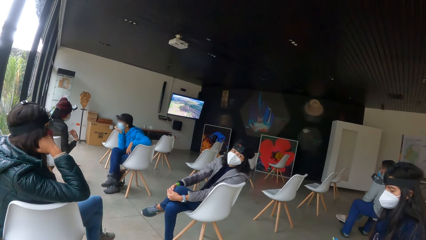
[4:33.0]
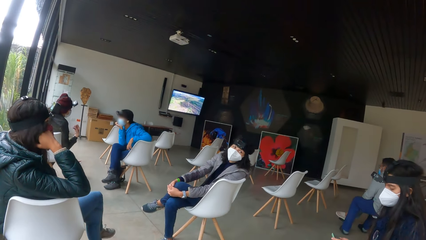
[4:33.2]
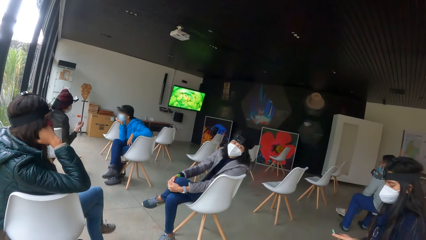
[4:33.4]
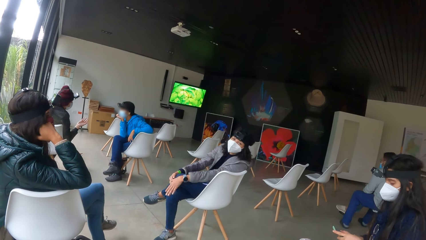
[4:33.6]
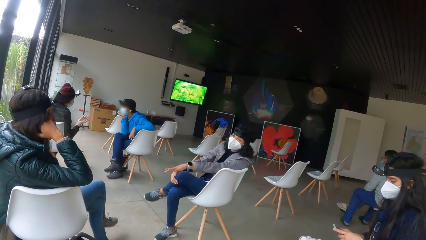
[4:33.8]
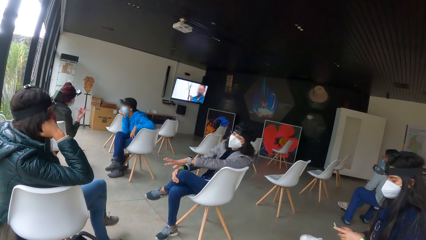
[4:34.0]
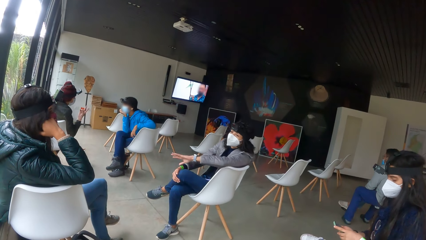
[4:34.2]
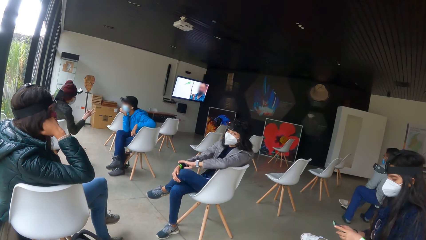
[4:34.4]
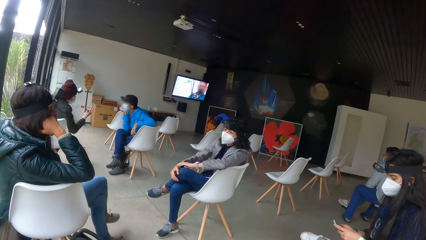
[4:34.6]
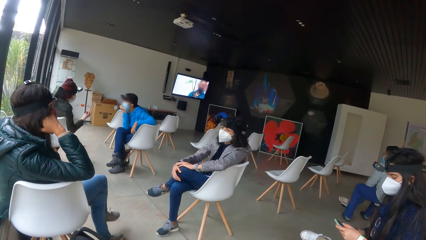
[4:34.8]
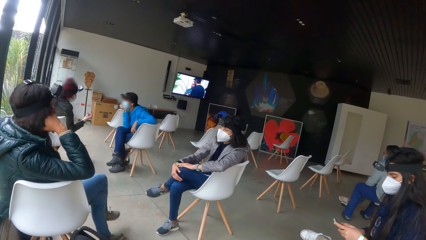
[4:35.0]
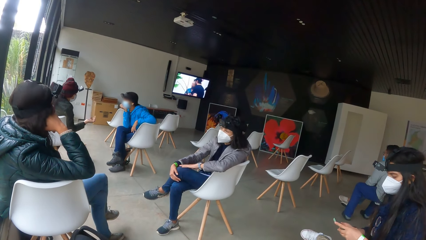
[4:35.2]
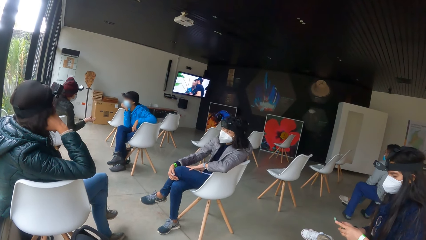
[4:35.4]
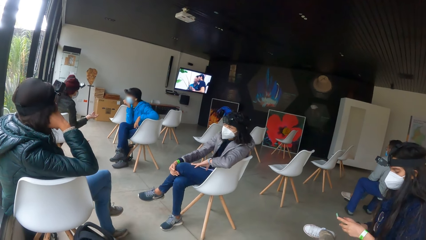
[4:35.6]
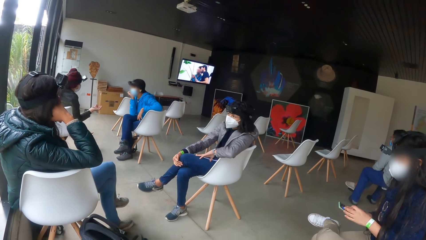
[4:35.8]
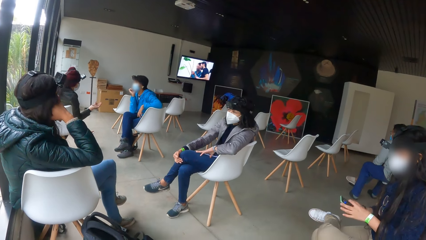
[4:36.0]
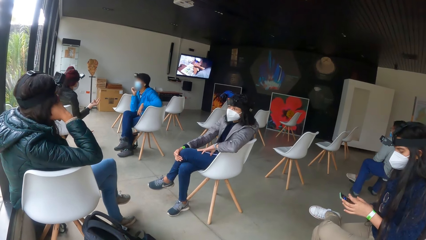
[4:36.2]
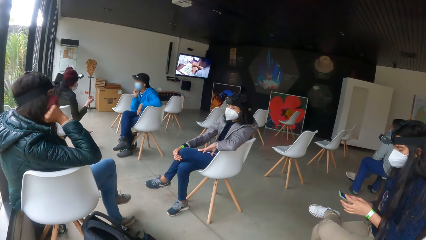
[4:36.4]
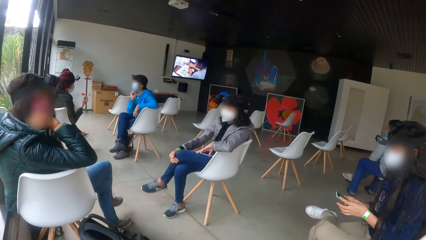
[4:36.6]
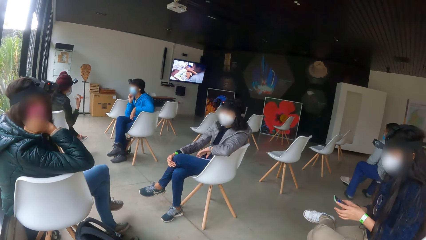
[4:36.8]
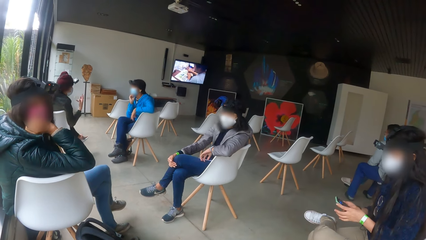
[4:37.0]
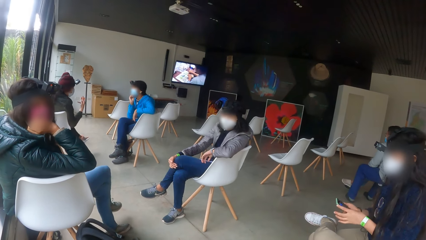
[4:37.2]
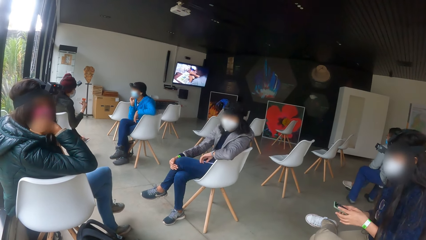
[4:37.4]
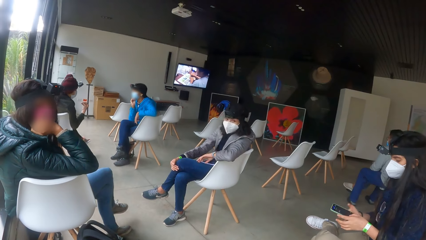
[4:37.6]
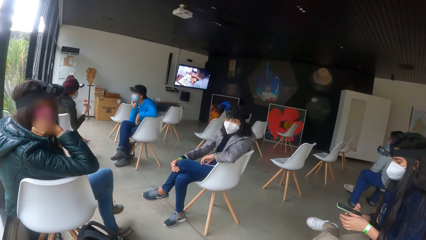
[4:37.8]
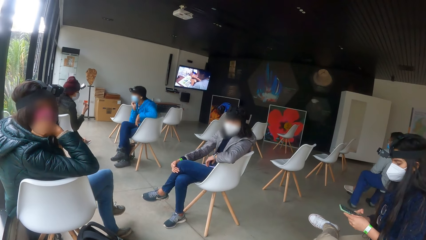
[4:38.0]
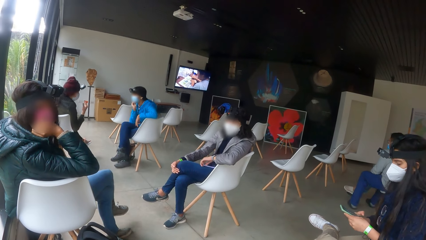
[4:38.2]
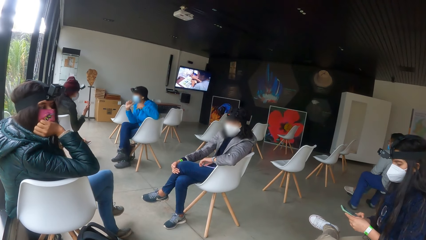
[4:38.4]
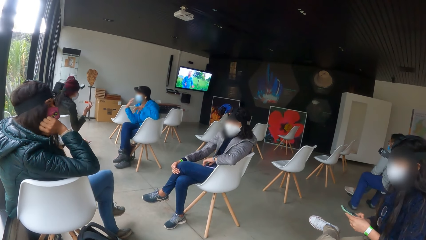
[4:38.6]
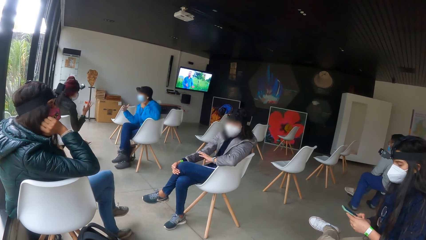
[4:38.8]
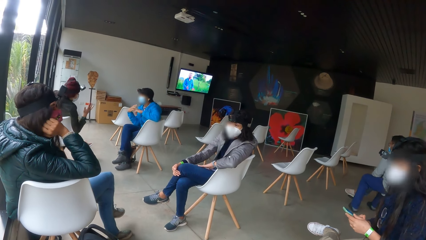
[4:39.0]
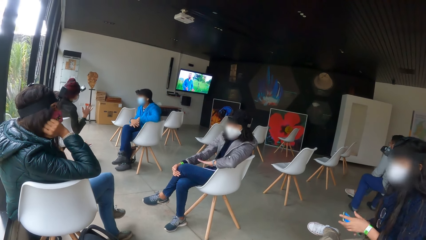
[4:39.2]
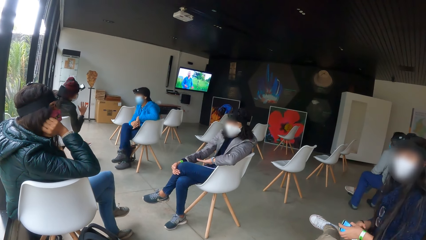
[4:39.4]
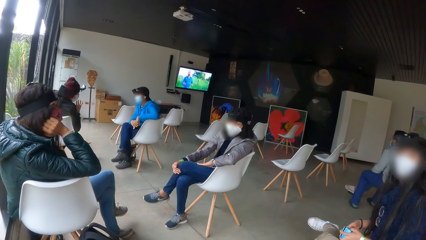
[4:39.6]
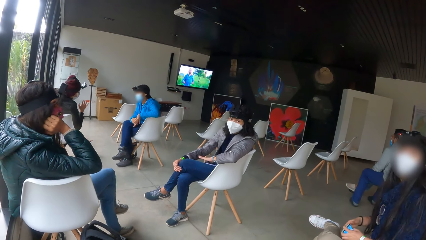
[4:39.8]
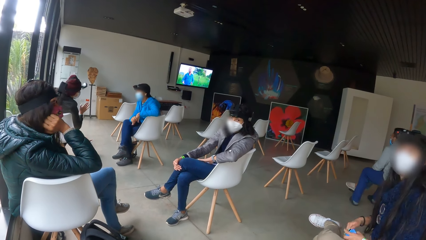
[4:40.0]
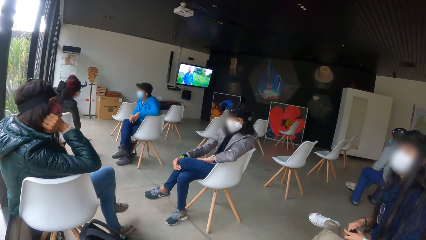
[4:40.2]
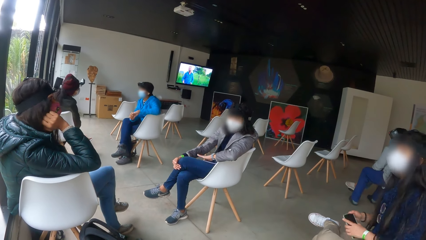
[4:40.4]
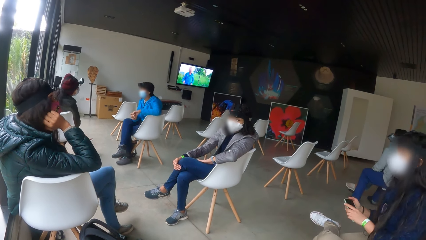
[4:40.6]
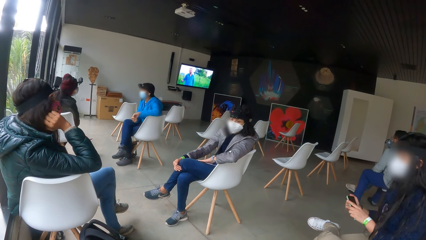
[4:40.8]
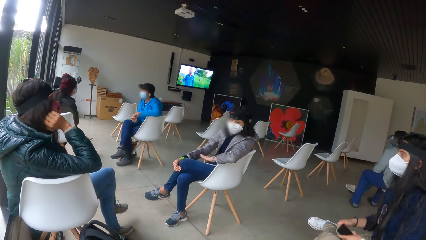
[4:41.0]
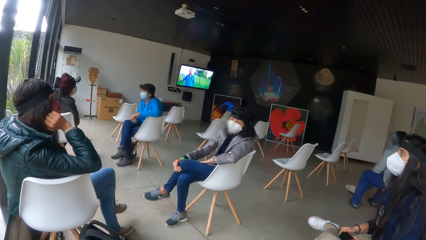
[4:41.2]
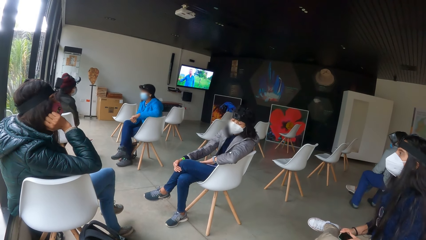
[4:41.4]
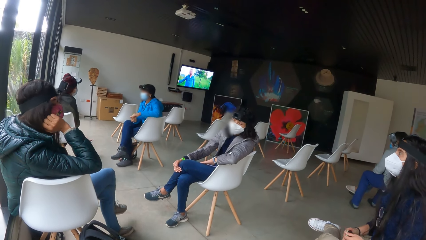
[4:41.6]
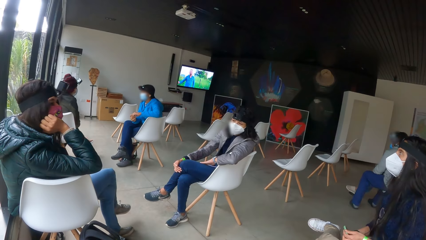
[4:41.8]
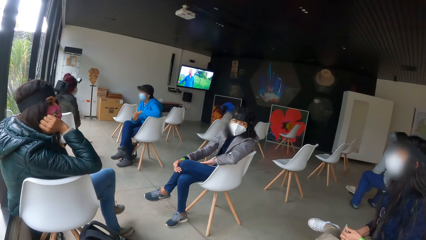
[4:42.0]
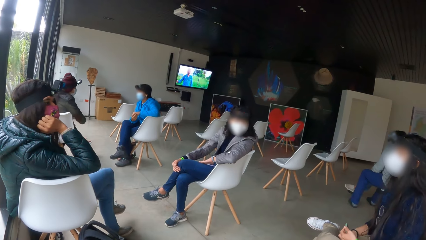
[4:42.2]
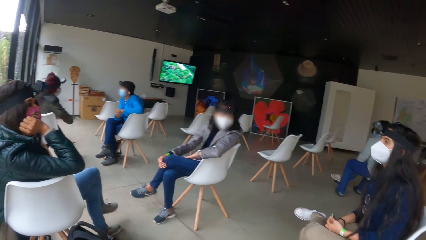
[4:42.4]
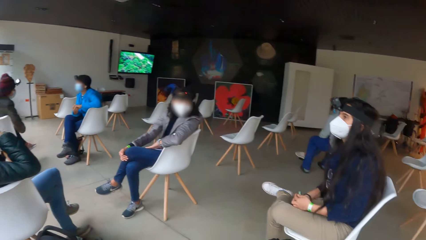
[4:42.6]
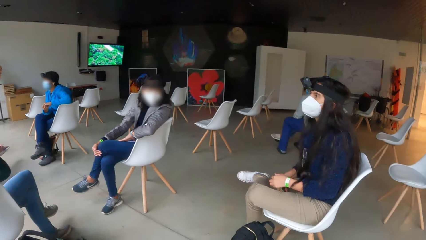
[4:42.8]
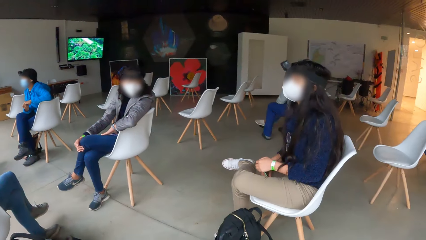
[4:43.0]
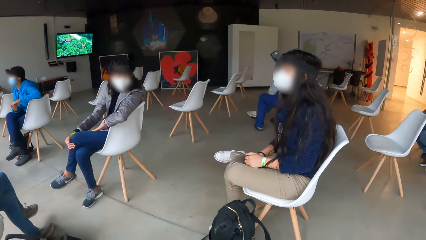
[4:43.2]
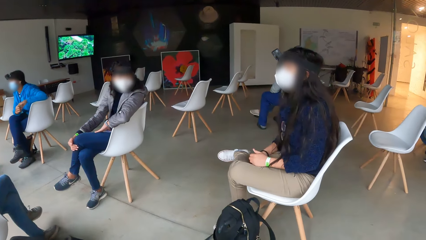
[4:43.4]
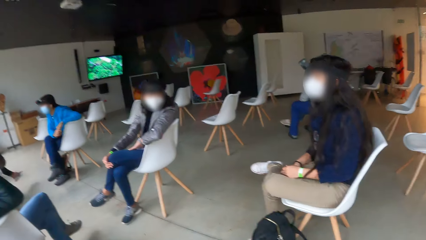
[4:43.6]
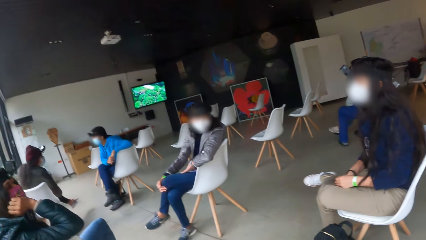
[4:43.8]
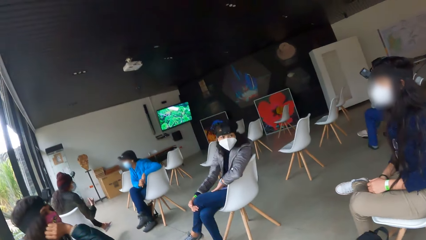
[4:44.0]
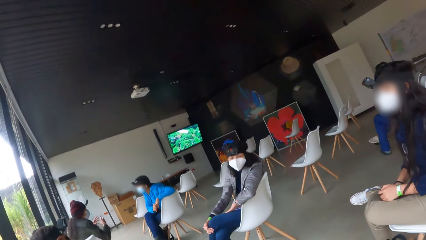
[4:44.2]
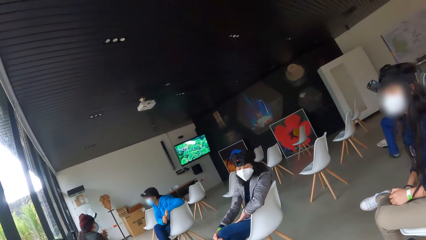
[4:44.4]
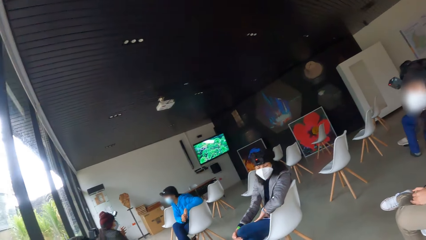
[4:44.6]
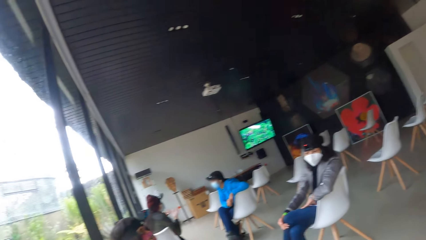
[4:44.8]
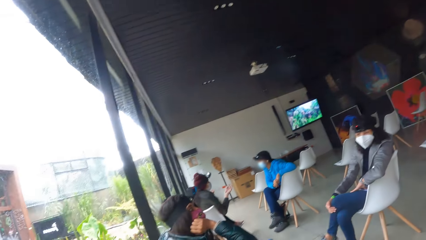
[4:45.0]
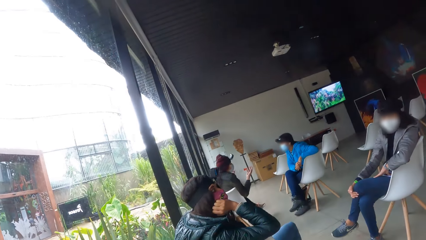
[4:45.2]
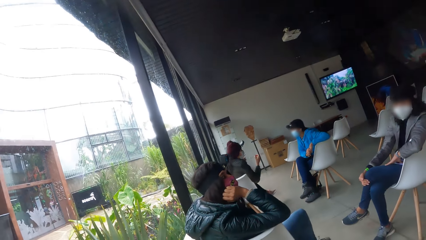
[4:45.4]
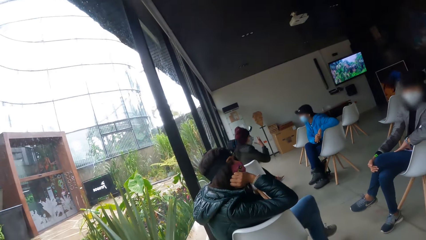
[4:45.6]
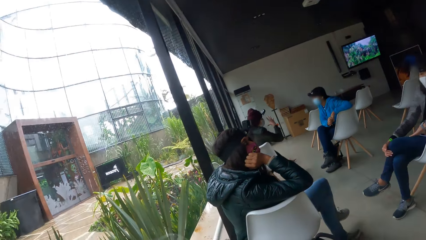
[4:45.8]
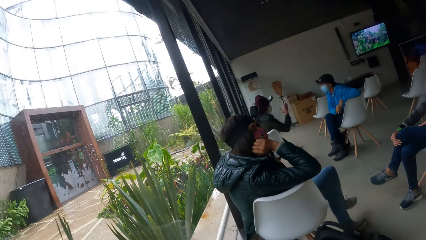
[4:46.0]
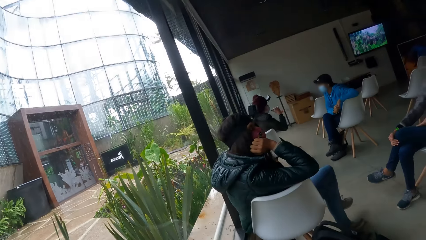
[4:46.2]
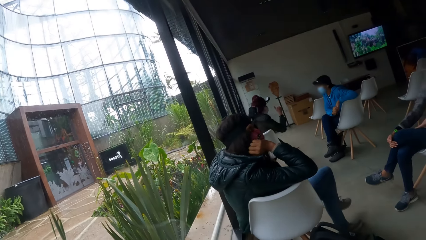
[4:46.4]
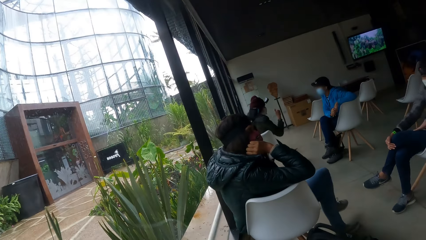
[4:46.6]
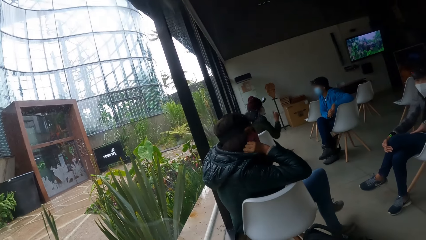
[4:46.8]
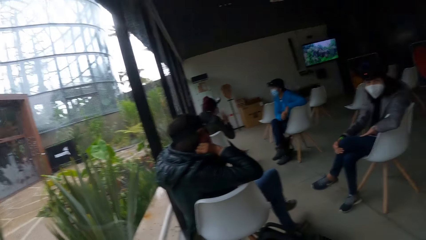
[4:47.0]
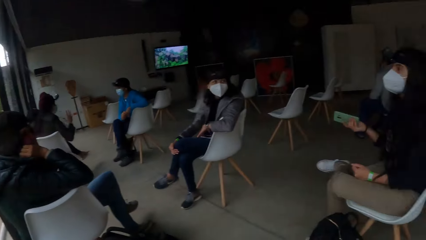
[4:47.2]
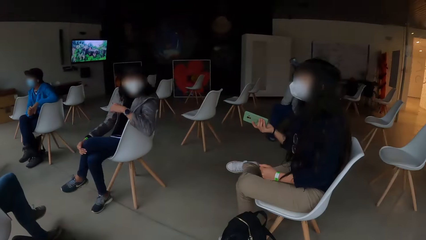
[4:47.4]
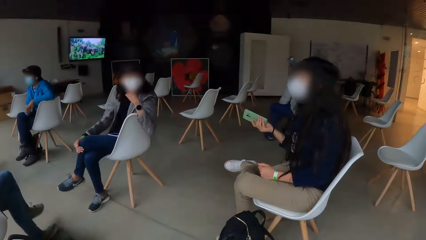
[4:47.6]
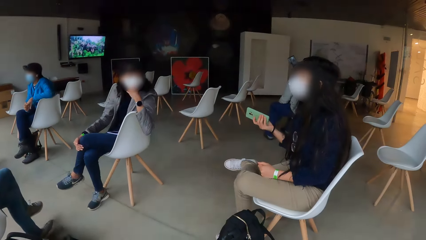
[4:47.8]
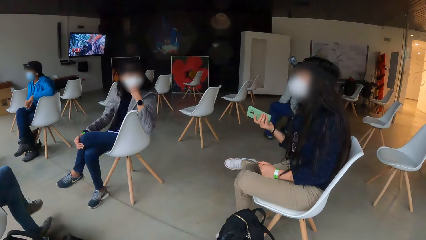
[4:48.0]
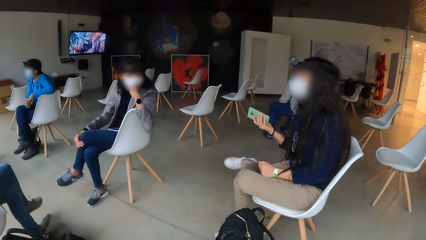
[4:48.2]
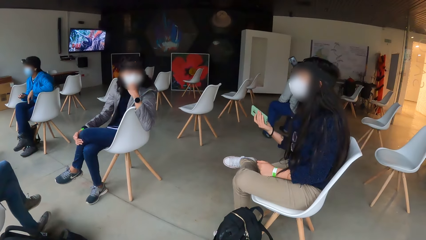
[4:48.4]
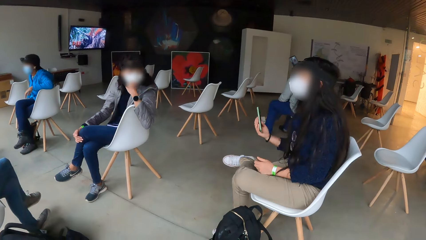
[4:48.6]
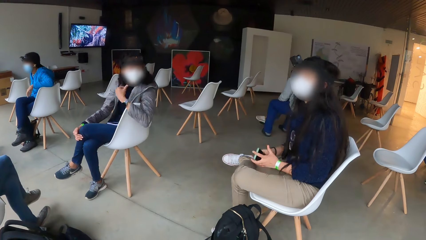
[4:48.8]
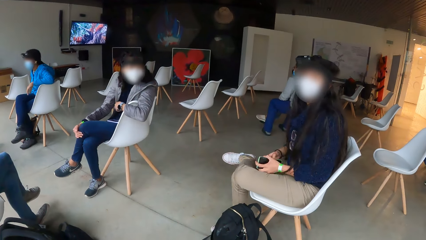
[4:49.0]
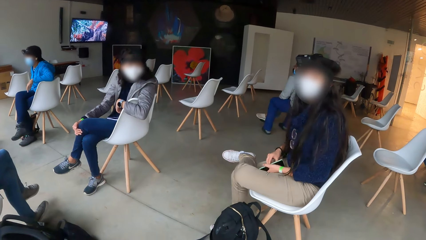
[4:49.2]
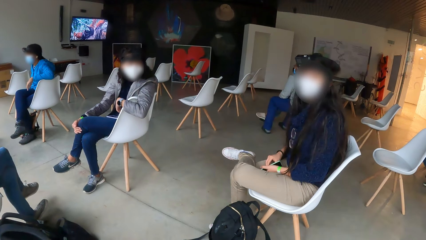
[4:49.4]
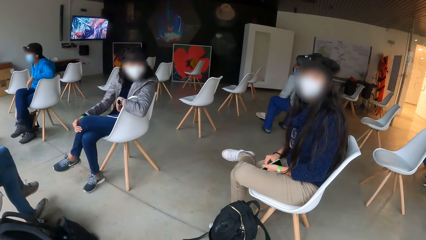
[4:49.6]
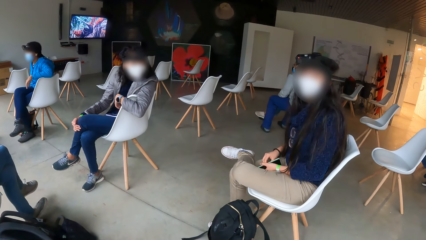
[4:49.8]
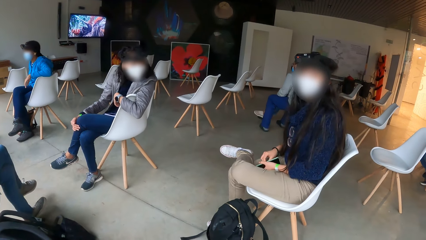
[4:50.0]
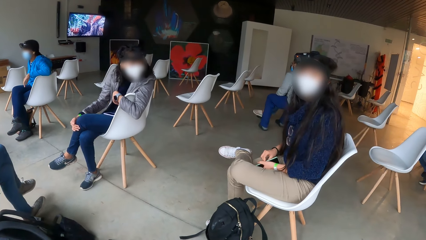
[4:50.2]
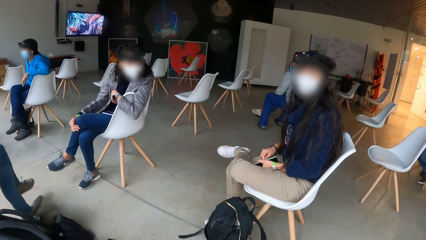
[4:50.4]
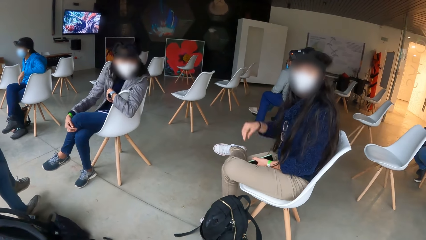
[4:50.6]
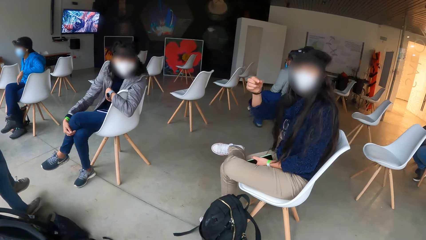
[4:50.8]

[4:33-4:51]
The woman operates the mobile phone with both hands. Another woman puts her phone in her left hand with her right hand.
